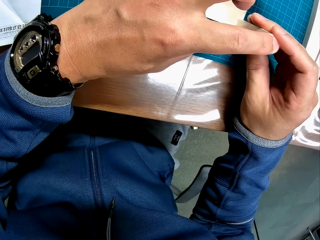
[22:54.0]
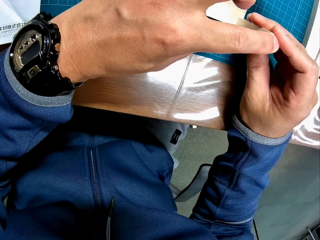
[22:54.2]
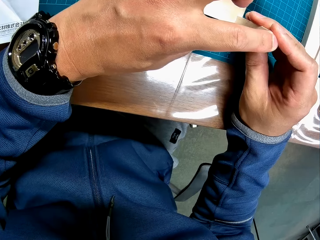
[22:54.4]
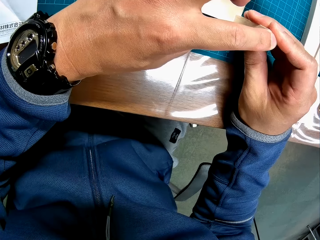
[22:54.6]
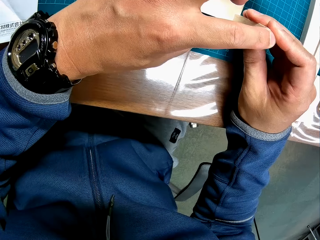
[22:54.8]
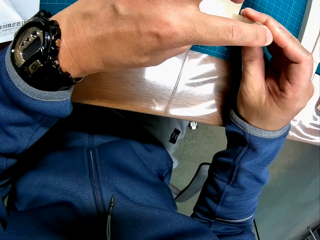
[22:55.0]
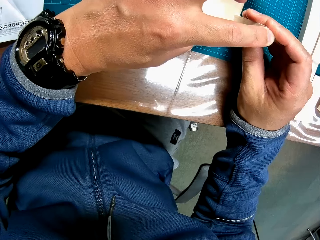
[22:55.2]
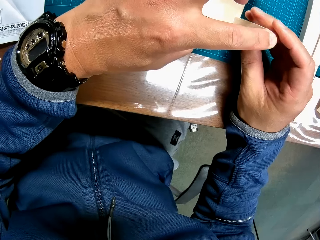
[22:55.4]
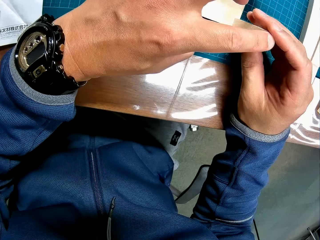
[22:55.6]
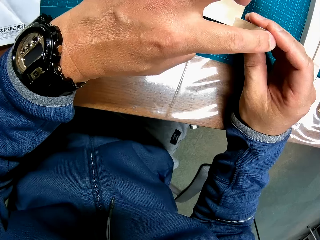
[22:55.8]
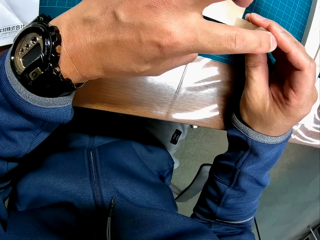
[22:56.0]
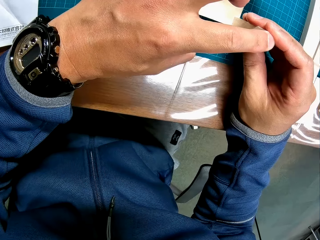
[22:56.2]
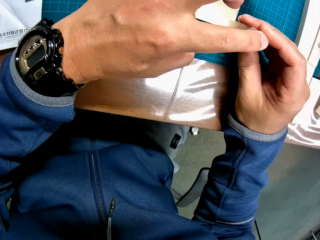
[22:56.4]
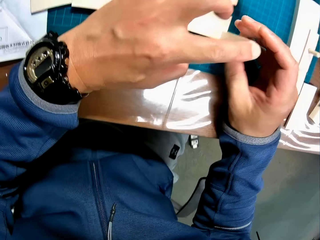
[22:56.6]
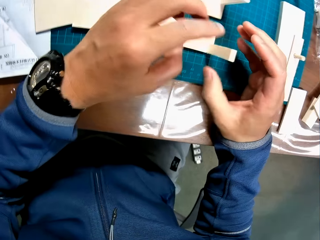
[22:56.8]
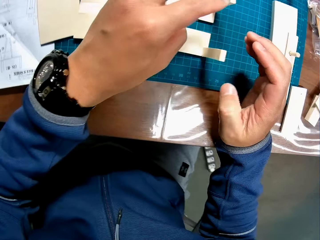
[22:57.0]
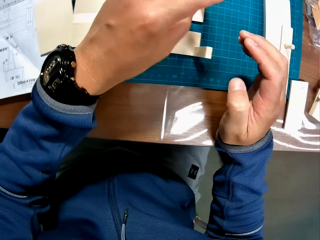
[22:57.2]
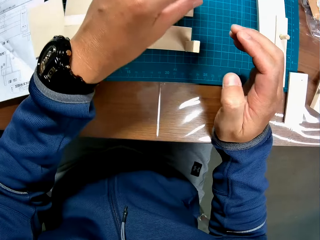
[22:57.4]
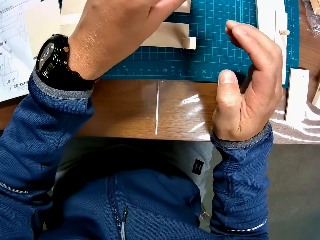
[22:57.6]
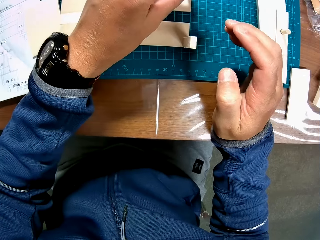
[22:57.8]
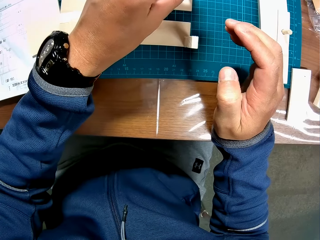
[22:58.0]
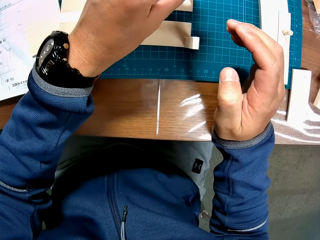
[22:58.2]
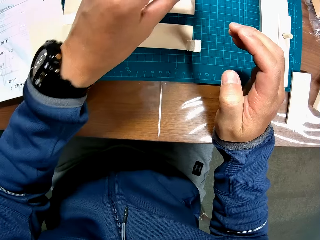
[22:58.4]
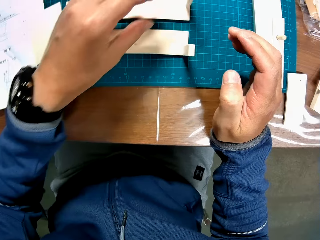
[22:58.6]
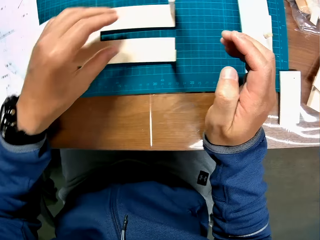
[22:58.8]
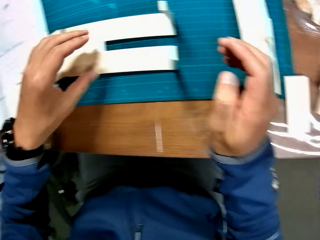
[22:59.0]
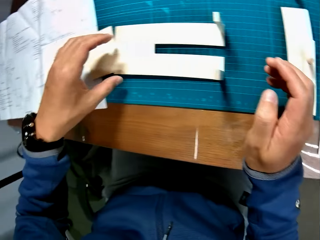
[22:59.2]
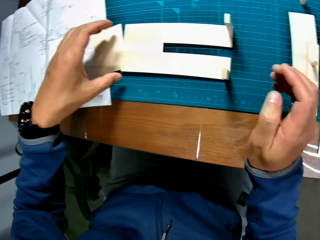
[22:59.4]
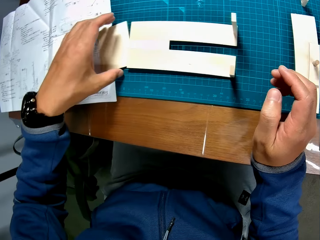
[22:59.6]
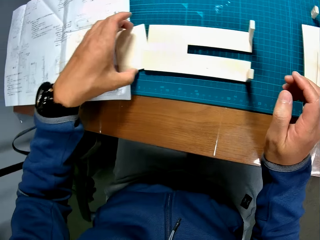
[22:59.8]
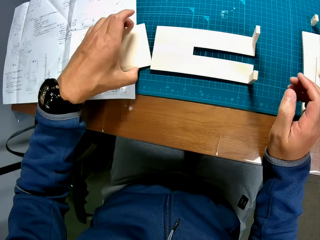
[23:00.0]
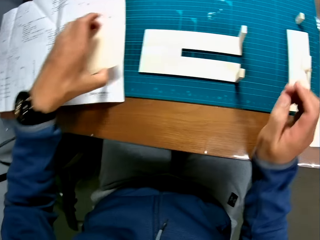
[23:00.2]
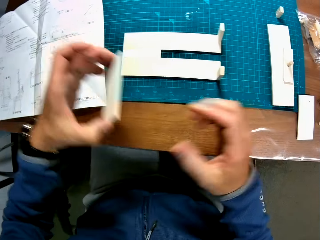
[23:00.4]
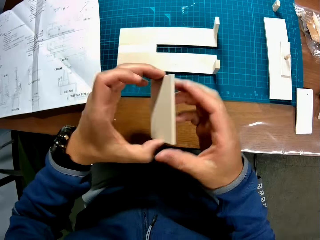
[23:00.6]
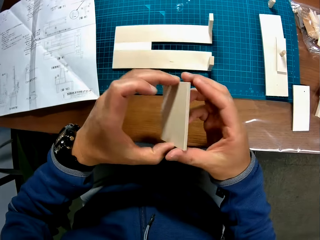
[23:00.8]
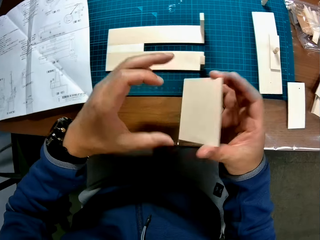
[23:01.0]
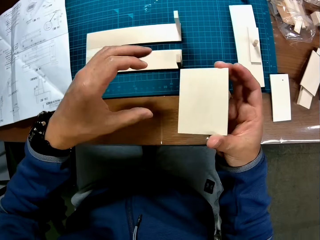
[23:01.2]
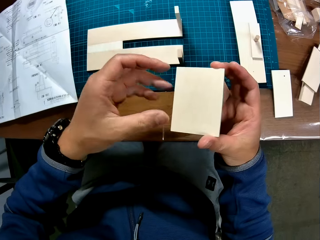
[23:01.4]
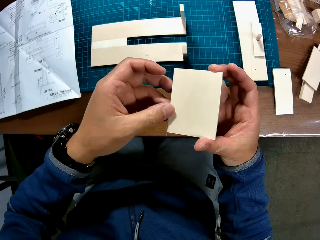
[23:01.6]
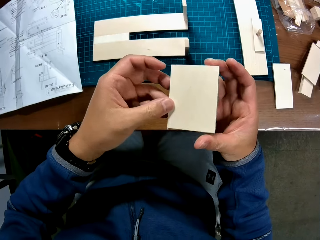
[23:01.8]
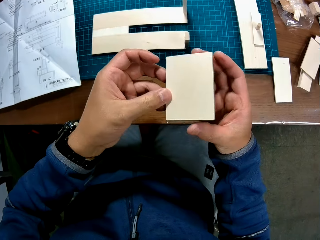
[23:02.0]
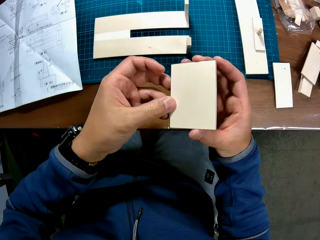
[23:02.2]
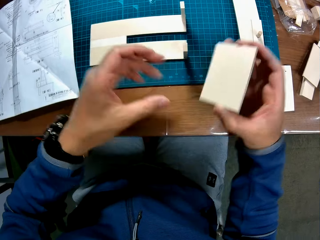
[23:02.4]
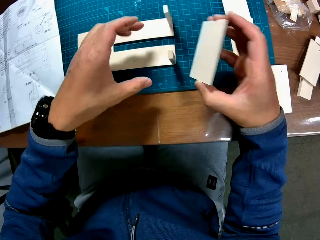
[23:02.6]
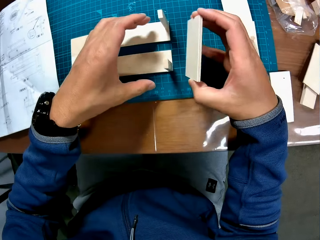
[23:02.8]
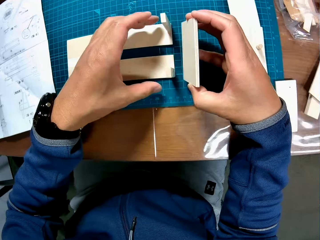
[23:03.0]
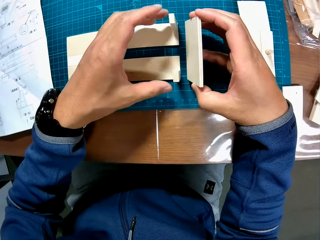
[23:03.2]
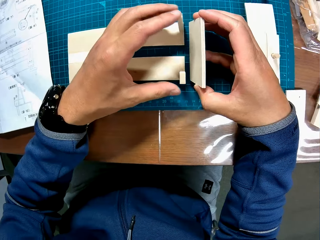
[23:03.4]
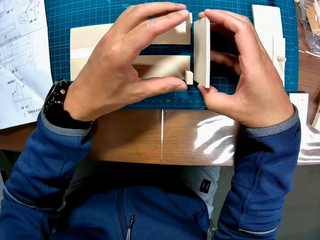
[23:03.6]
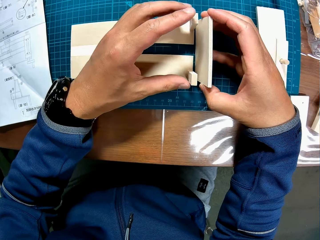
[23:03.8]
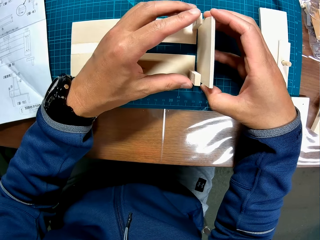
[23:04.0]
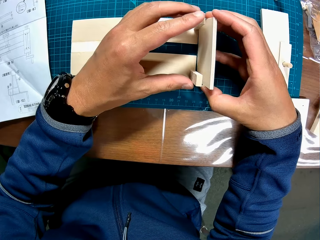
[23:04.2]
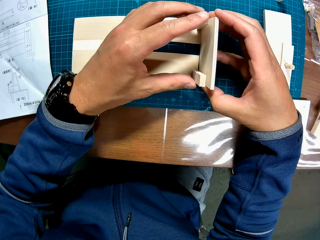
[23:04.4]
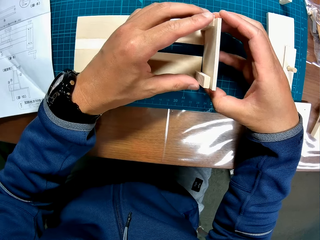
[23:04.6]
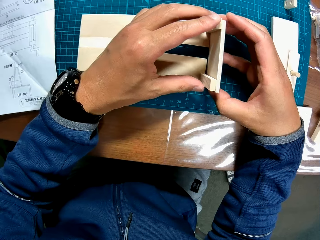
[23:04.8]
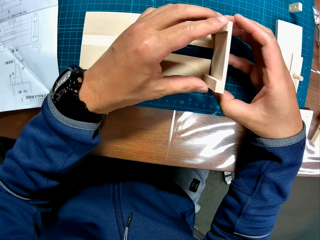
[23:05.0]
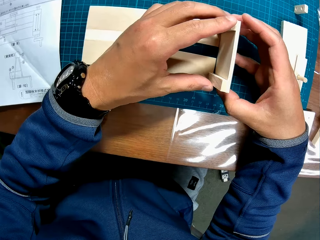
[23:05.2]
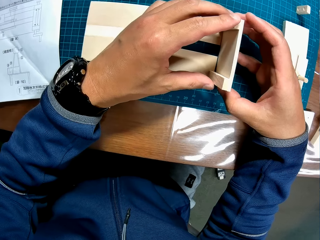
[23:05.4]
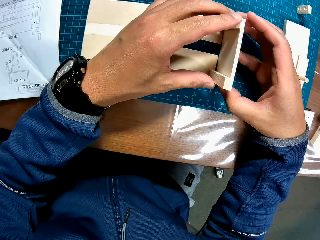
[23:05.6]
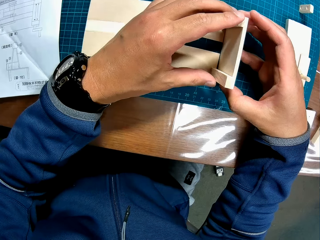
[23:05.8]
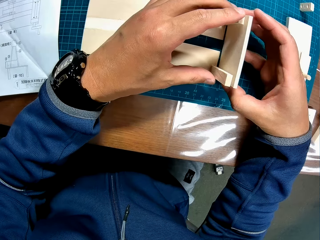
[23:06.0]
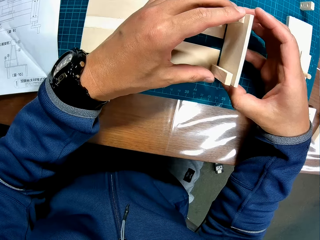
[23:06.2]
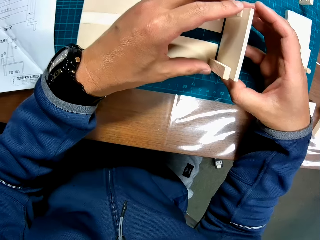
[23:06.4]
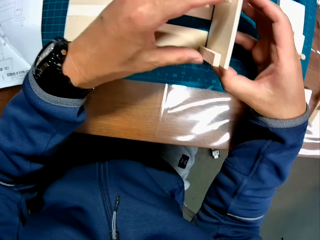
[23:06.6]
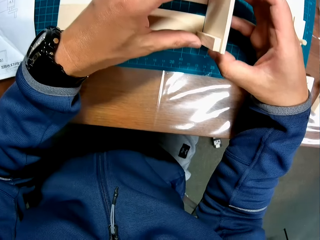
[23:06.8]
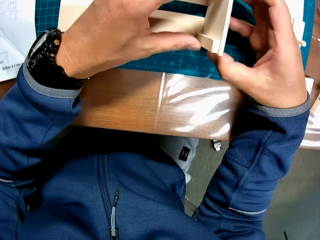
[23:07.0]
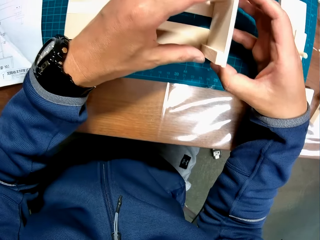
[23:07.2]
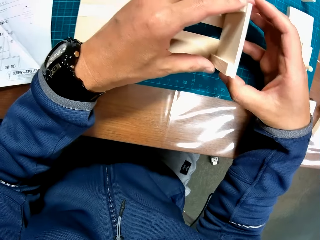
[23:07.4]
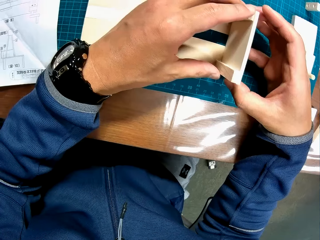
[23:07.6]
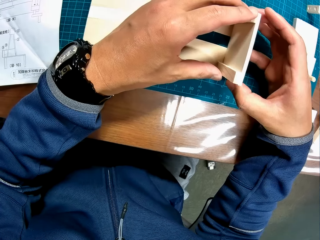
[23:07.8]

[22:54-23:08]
The camera wearer picks up a square piece of wood from the table. They place the piece of wood on a side of the wooden craft on the table.

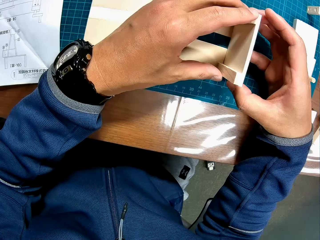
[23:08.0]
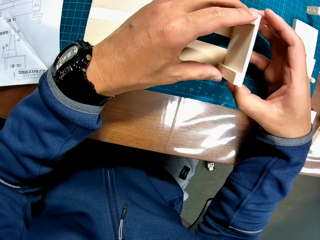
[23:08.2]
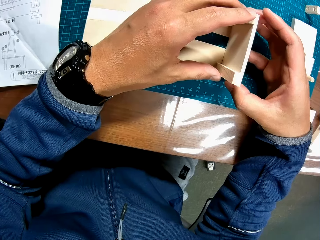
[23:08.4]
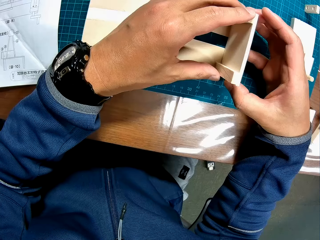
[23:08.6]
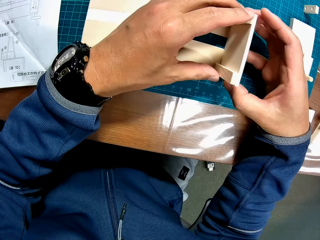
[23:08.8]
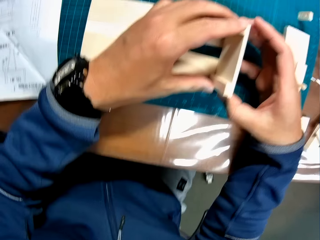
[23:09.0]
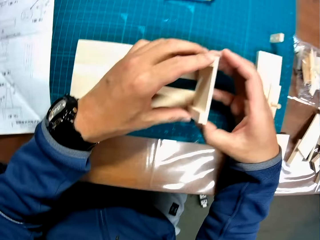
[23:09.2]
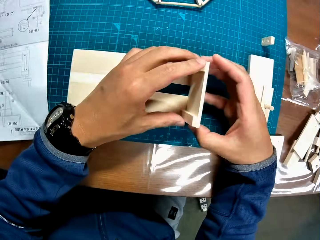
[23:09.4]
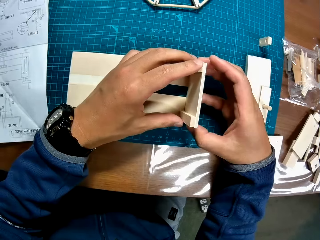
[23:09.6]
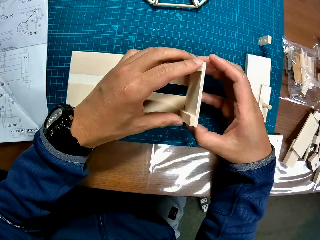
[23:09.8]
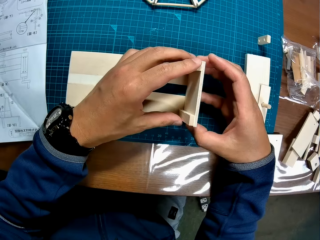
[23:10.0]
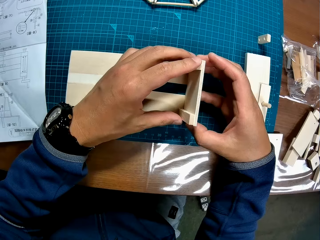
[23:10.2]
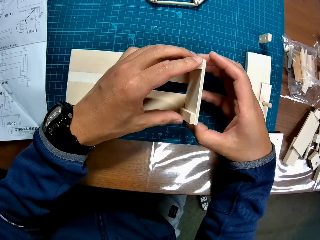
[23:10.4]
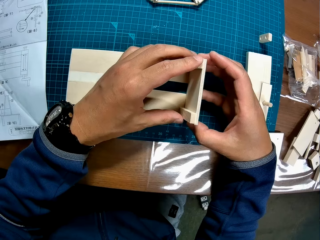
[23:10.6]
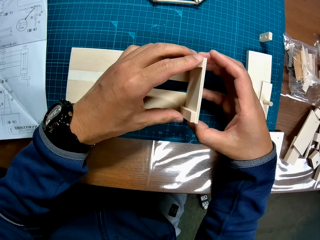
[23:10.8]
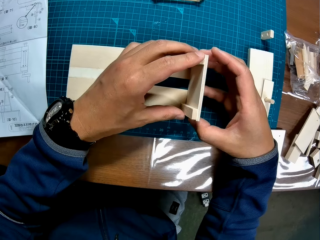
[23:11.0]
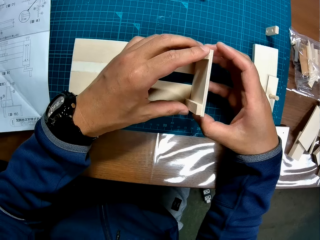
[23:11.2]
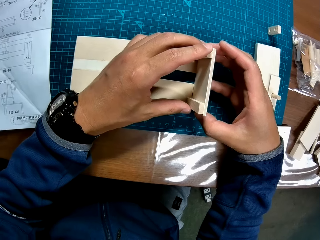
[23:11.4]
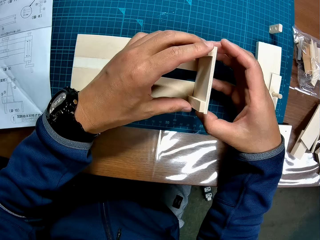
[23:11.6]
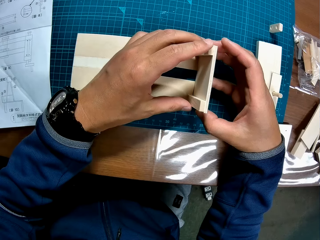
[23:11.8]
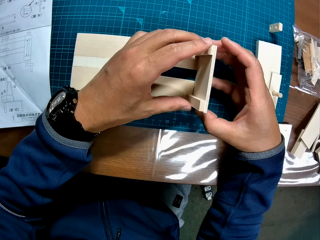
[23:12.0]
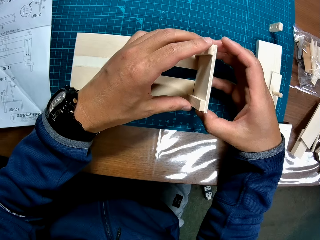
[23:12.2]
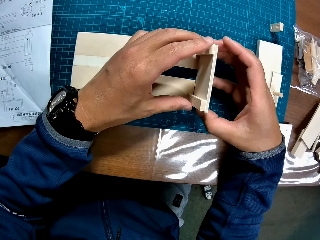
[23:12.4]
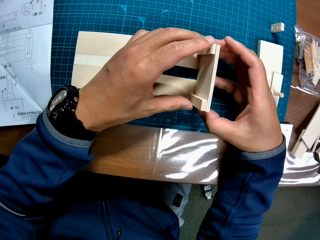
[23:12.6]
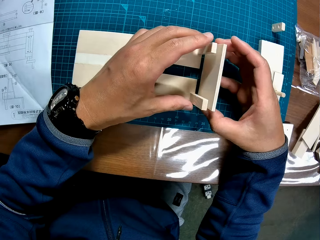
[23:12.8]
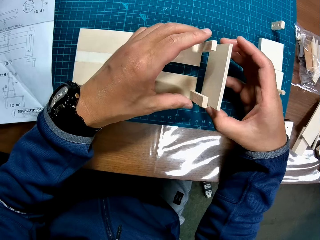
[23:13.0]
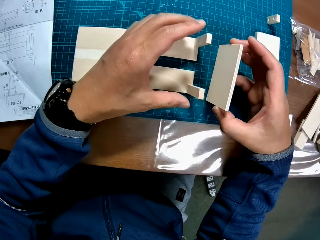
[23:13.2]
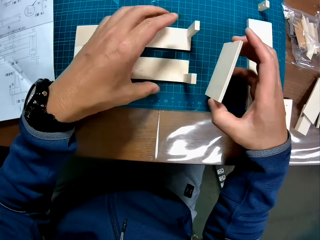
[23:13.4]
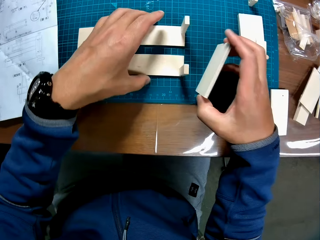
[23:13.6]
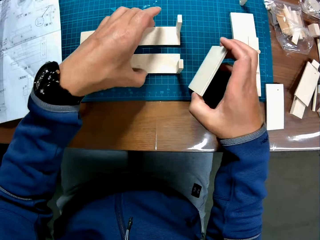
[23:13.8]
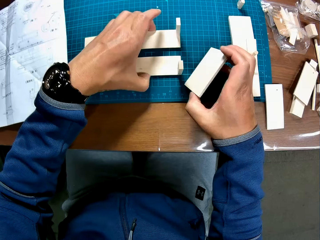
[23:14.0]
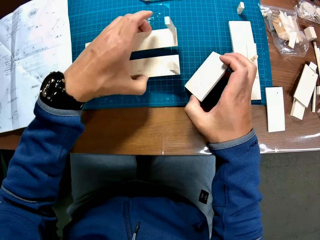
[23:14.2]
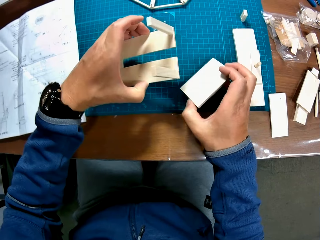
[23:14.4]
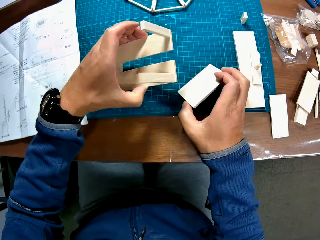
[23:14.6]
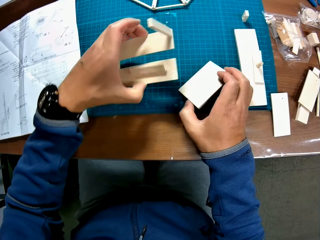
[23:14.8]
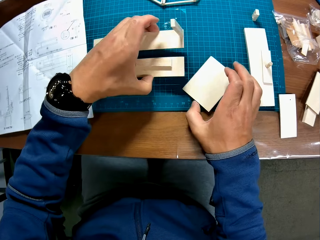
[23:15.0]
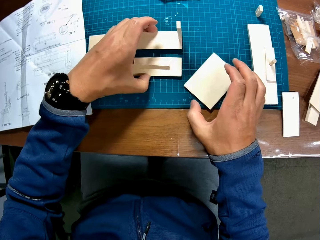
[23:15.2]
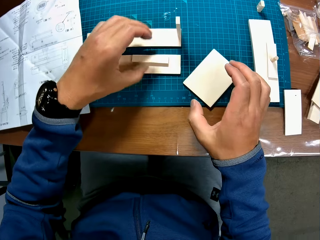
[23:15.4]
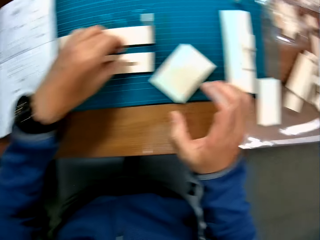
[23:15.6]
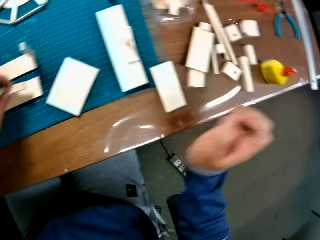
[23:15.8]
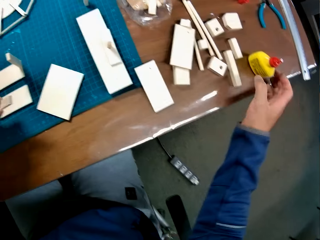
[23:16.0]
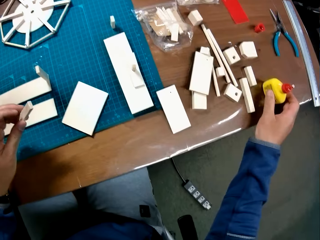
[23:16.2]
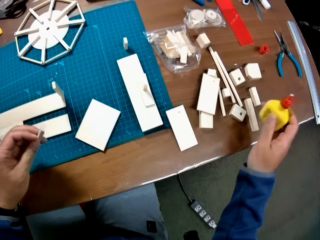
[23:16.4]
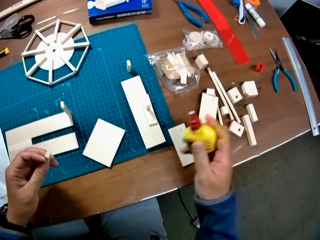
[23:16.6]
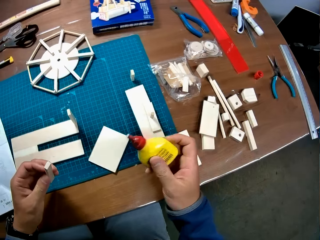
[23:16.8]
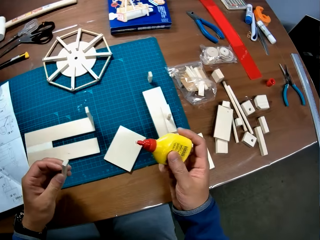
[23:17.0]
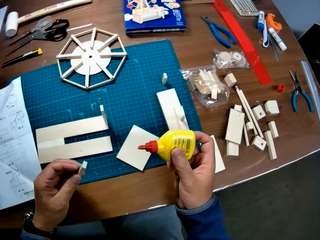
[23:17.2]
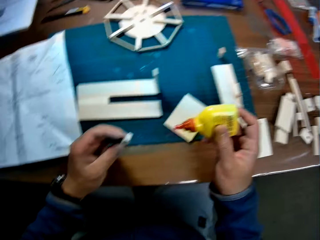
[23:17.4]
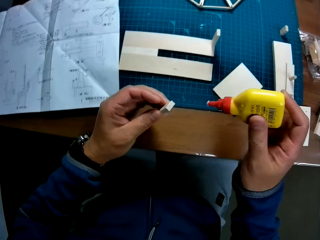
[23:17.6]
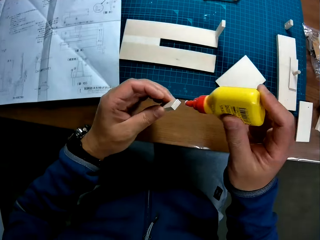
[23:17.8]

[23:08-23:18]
The camera wearer detaches the square piece of wood from the wood. They drop the piece of wood on the table. They pick up the piece of wood from the wooden craft on the table. They put the wood down. They pick up the glue container from the table.
